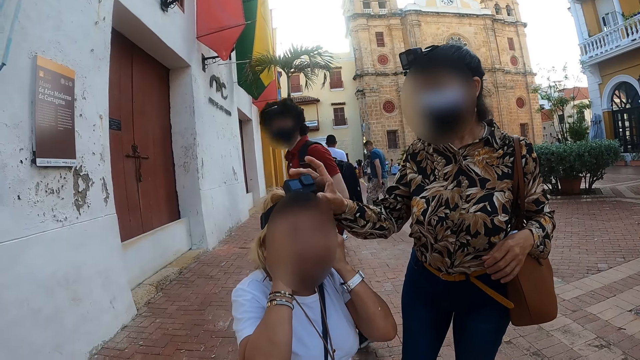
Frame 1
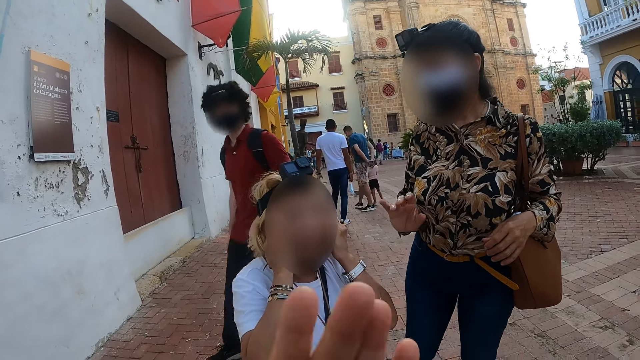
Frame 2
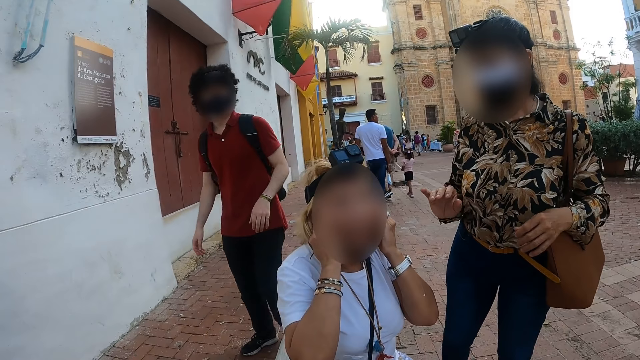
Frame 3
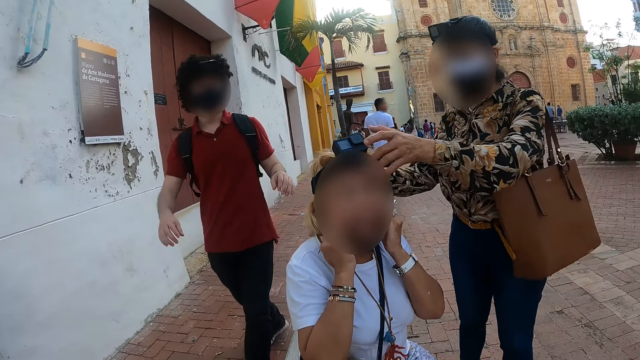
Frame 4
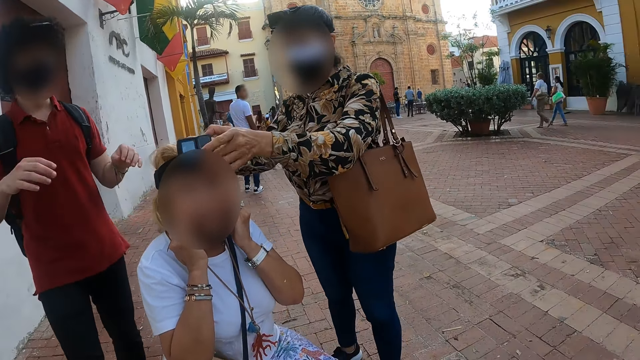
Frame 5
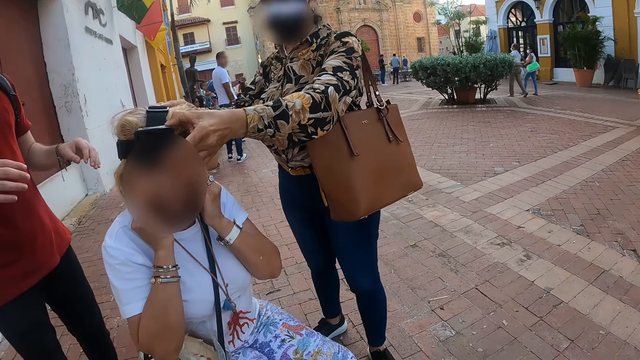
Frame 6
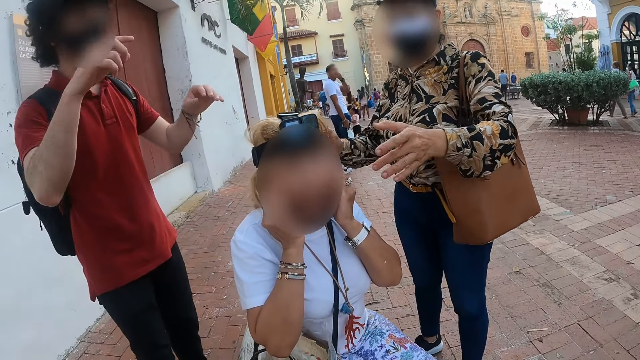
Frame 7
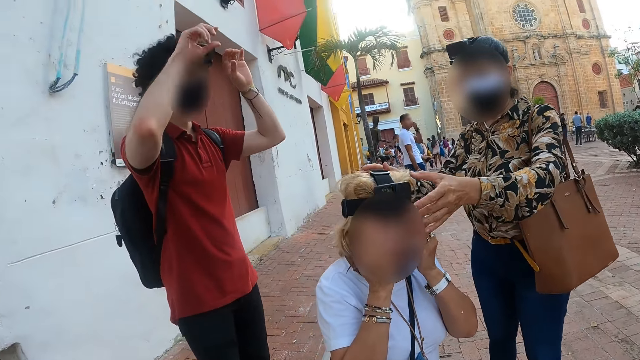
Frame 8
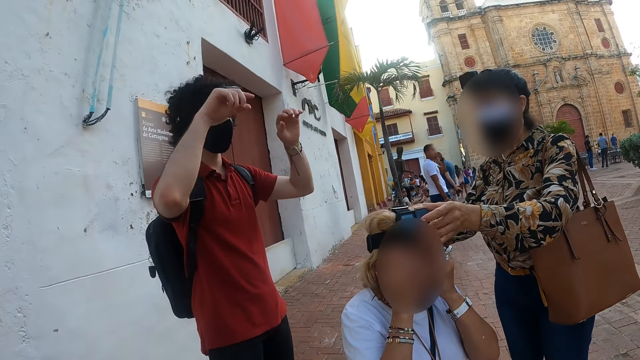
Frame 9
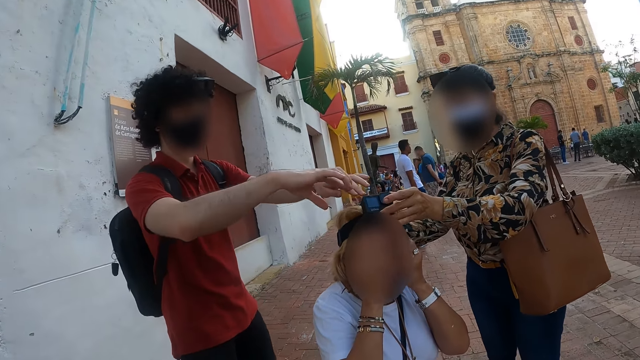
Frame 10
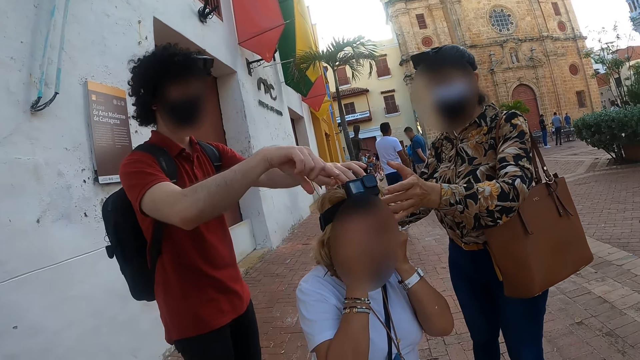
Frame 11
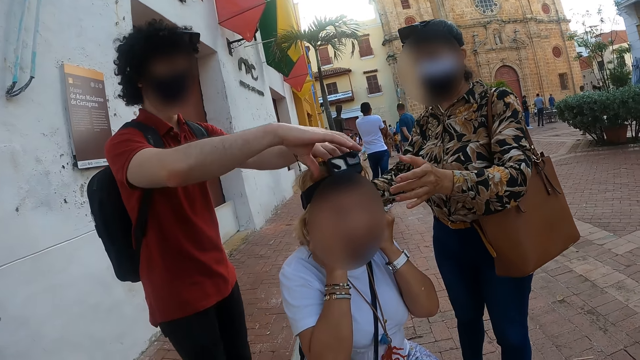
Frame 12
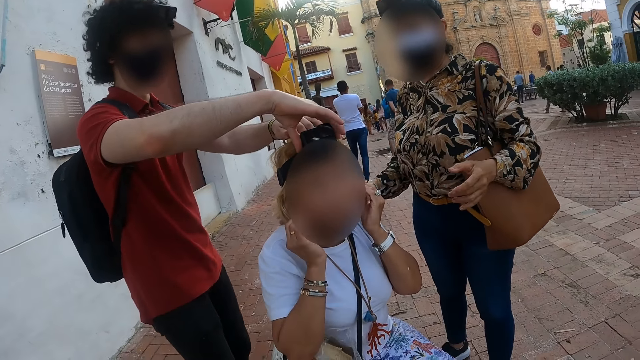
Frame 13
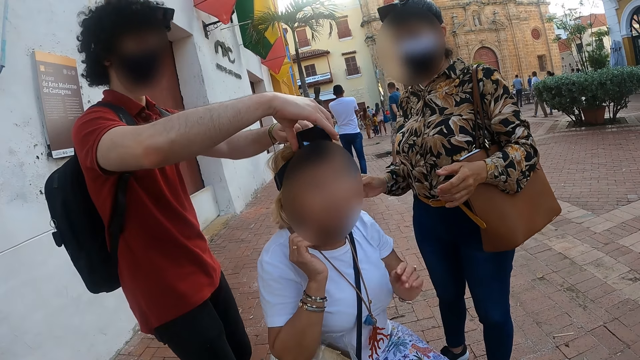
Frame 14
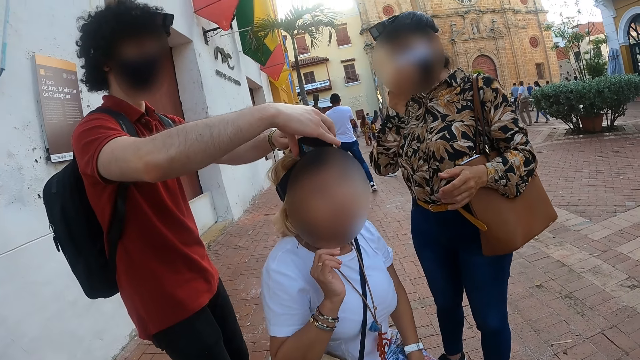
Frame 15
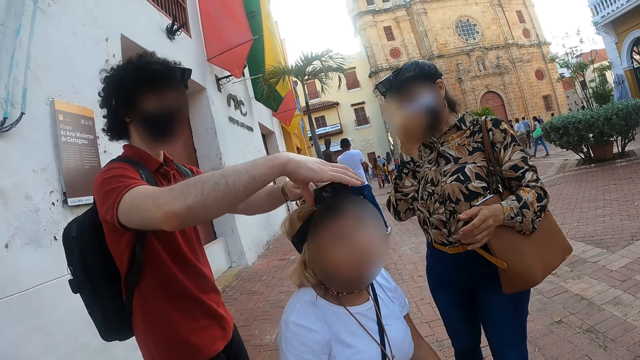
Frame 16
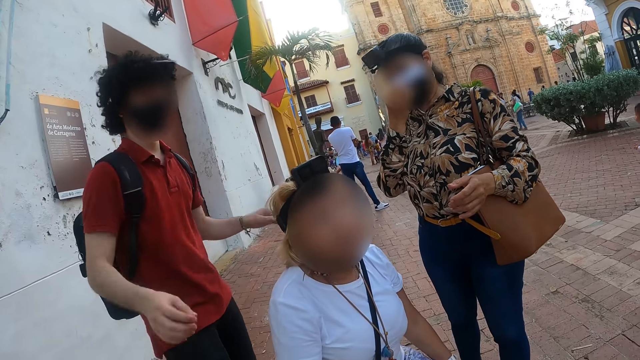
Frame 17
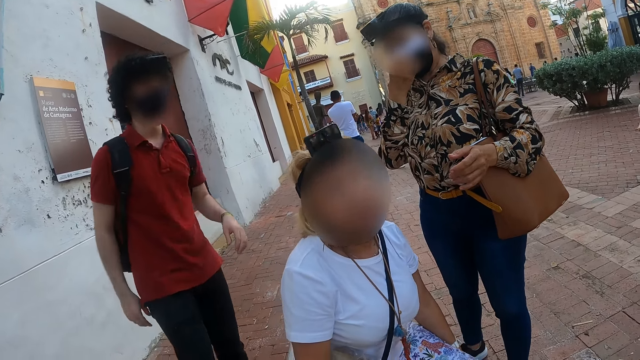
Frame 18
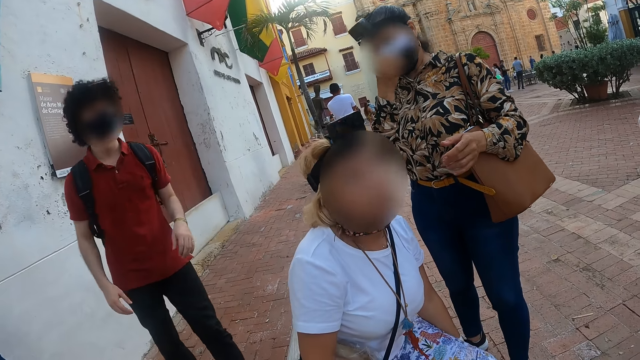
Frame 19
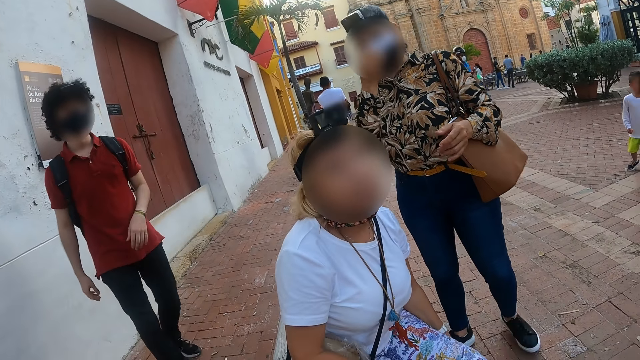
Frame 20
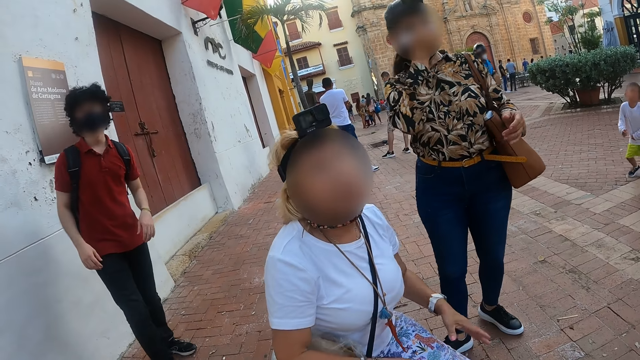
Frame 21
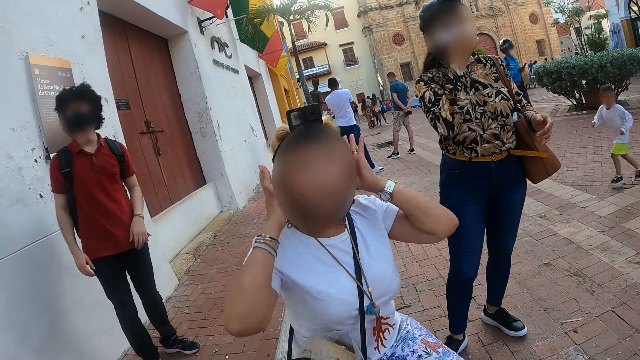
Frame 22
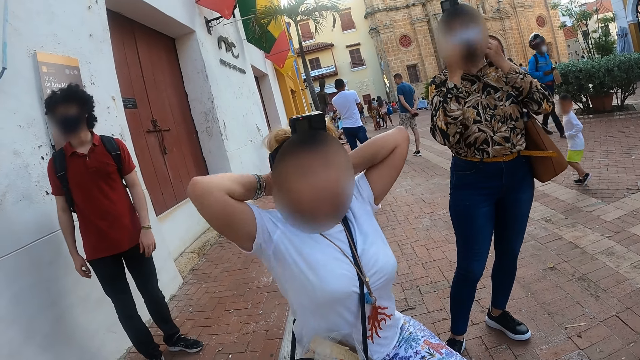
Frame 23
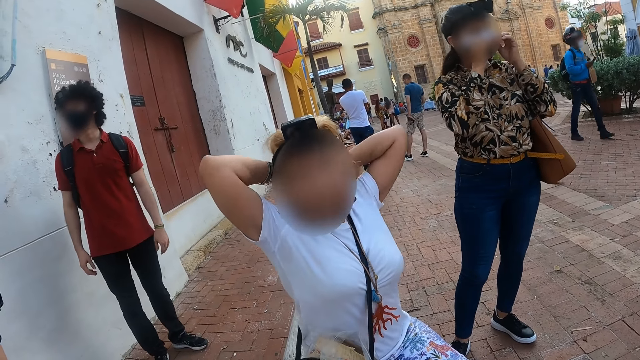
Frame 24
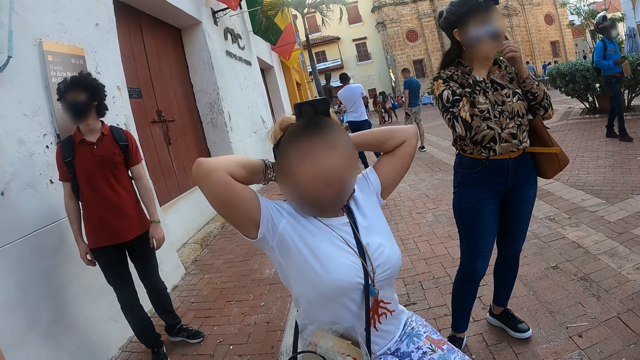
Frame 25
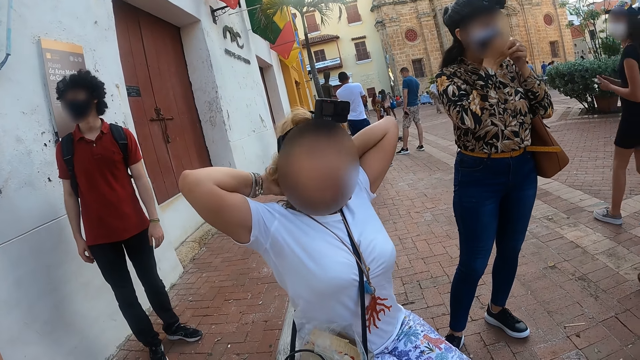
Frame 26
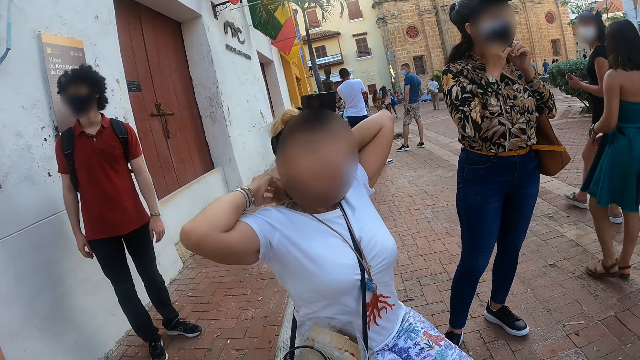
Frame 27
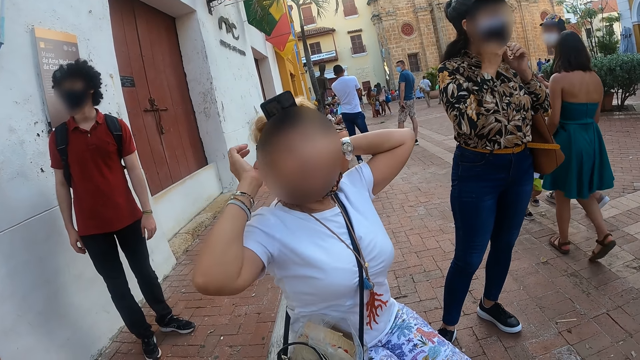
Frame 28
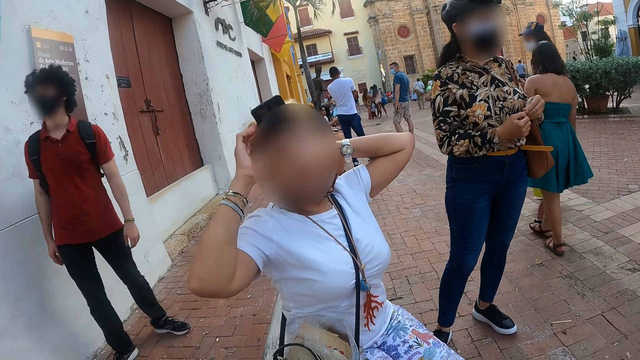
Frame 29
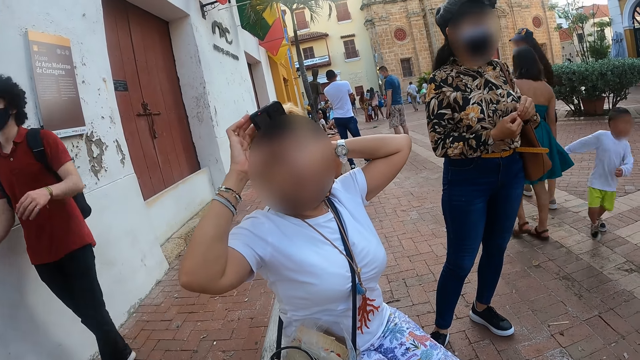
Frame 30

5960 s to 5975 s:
The camera wearer shakes the hands. A man talks to the camera wearer. The man adjusts the camera for a woman. The woman makes hair. A person adjusts the camera.

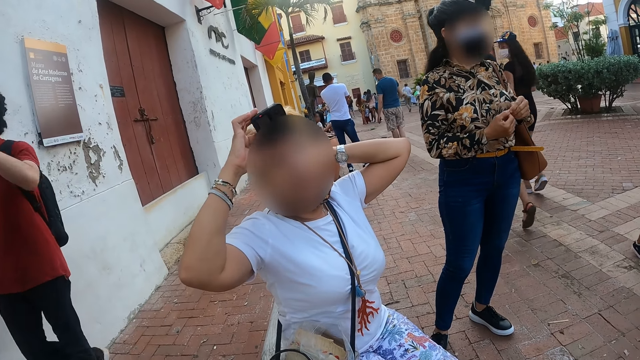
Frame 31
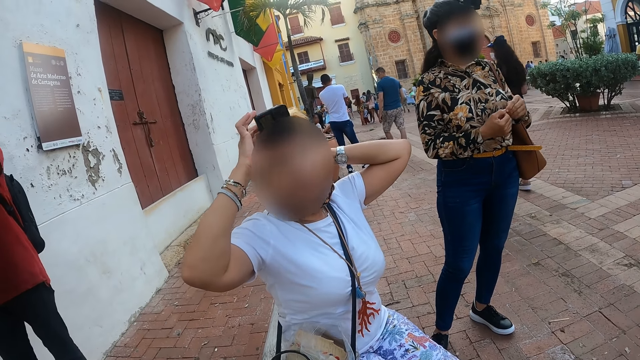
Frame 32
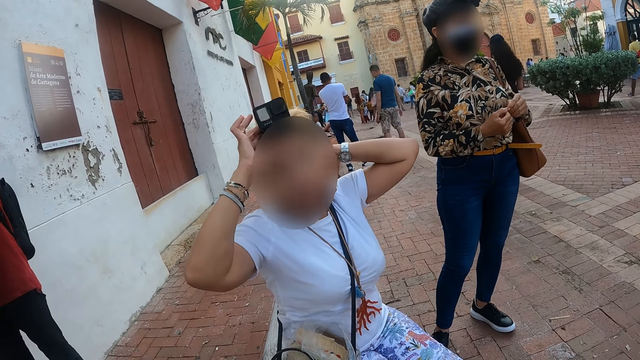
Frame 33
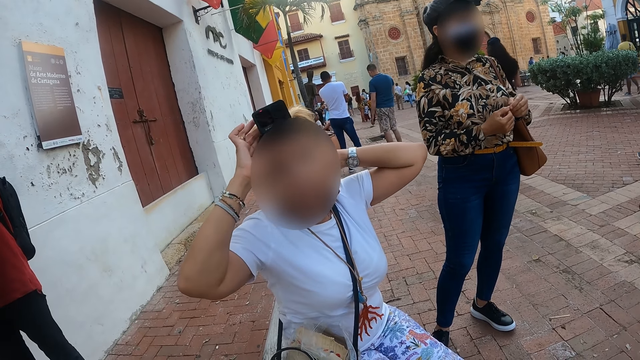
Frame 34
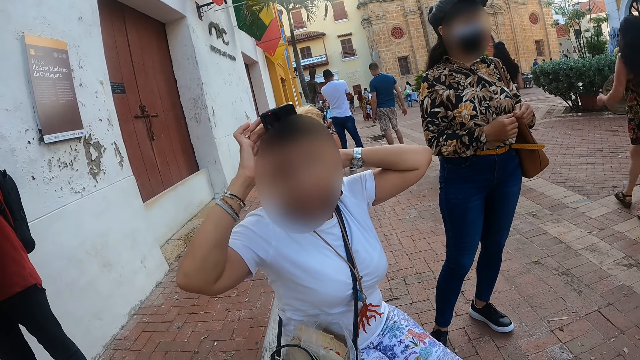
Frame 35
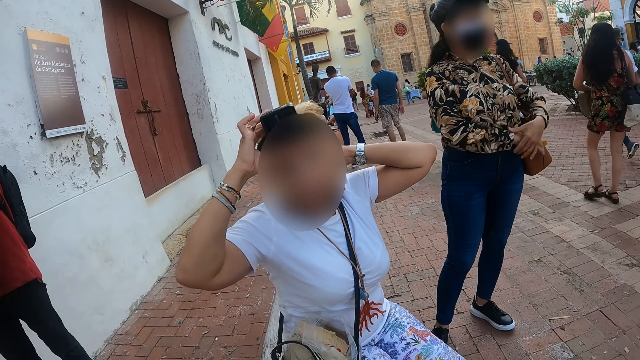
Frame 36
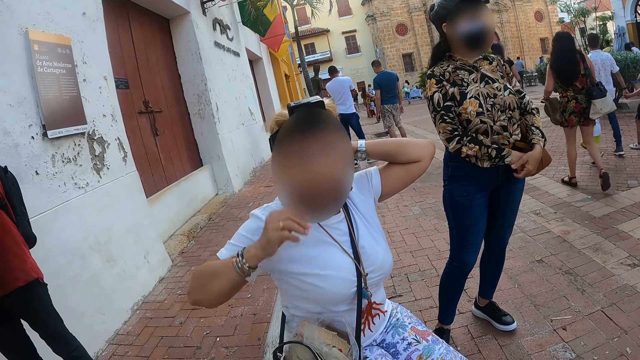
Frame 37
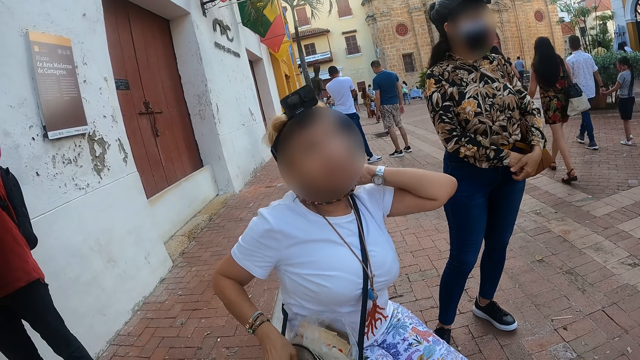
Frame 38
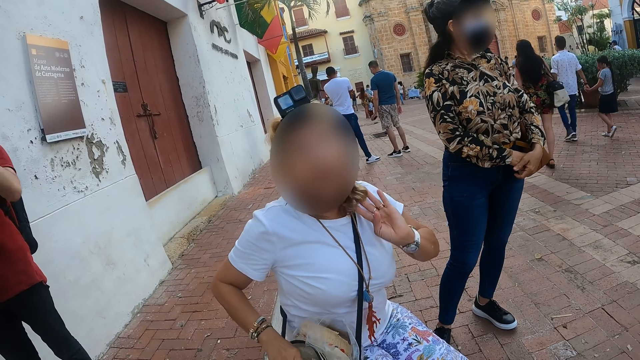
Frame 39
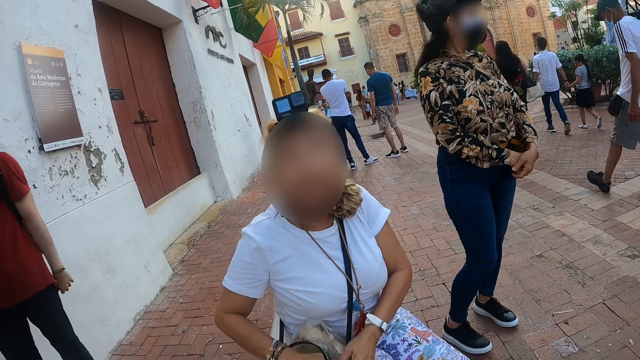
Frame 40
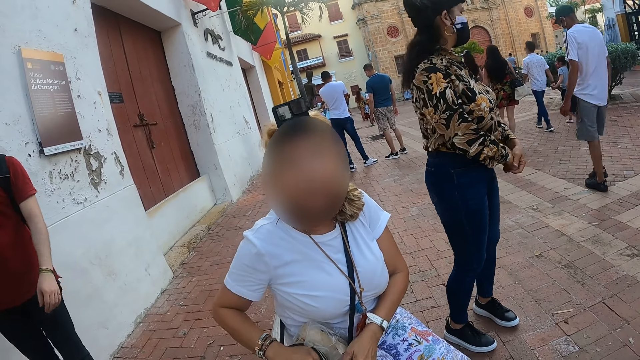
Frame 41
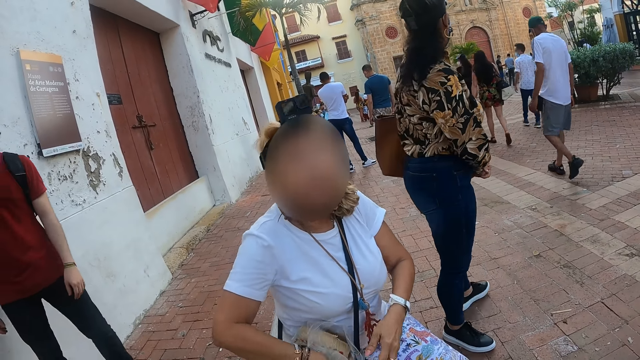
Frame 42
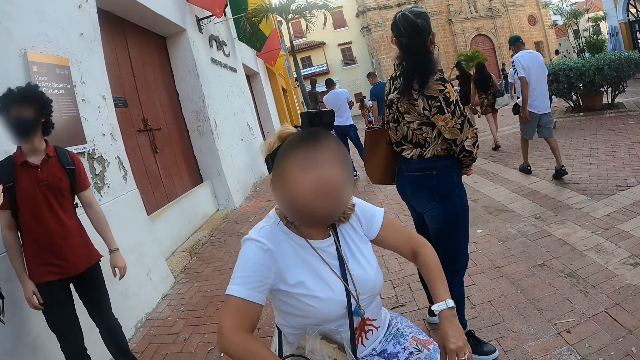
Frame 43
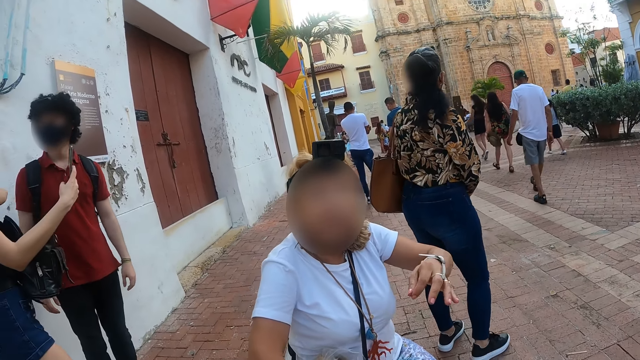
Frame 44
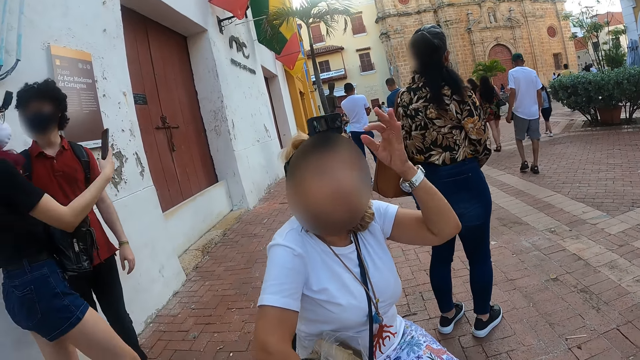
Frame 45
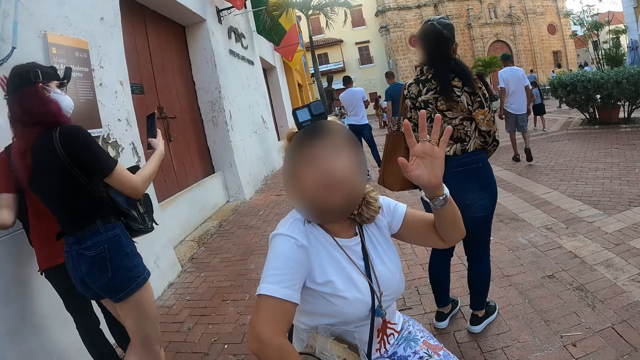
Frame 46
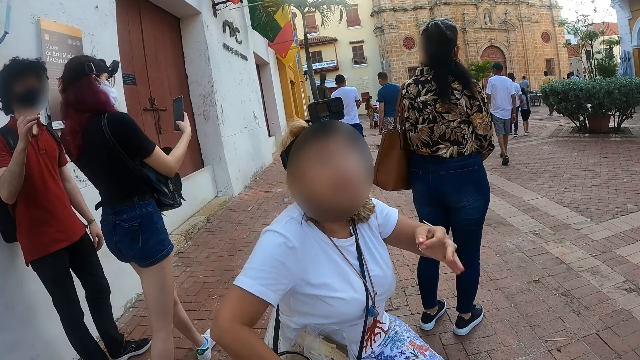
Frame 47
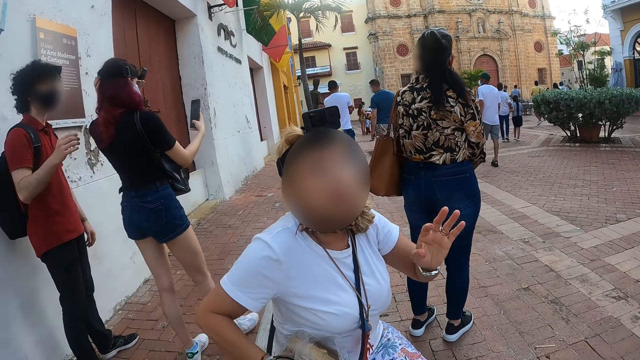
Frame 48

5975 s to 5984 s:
A person moves the left hand.
